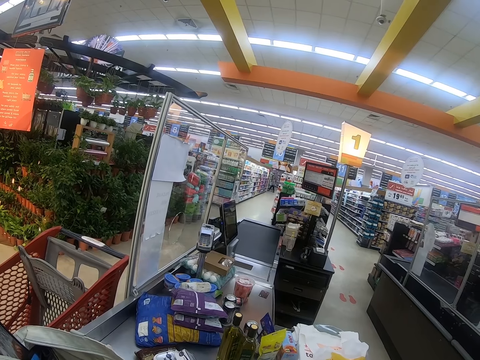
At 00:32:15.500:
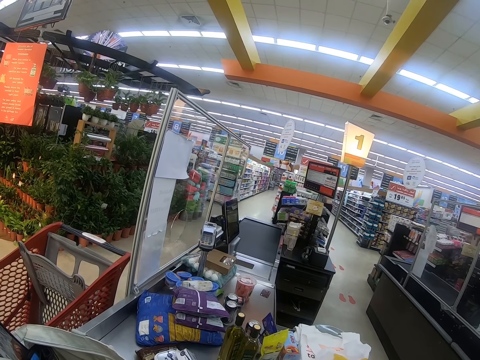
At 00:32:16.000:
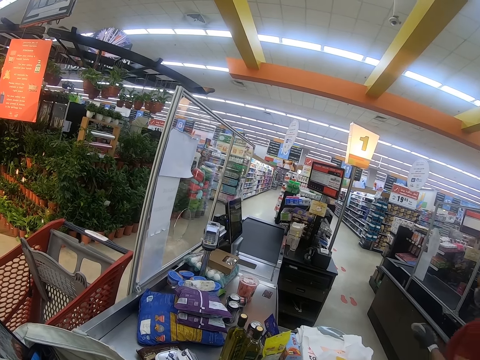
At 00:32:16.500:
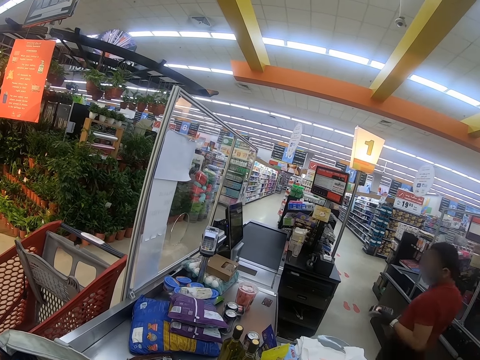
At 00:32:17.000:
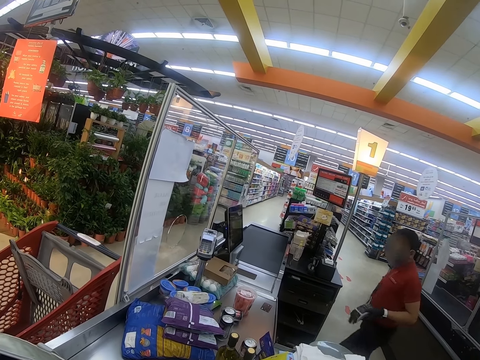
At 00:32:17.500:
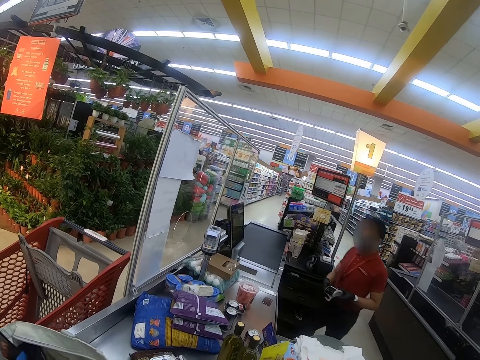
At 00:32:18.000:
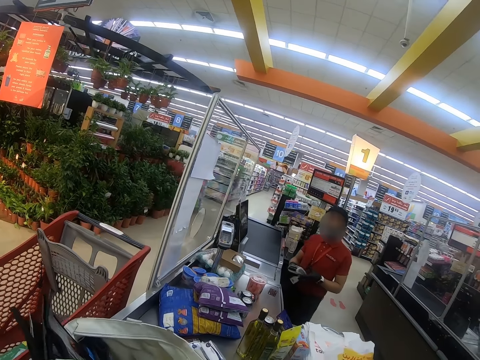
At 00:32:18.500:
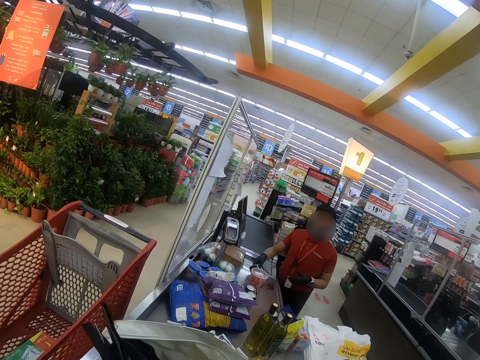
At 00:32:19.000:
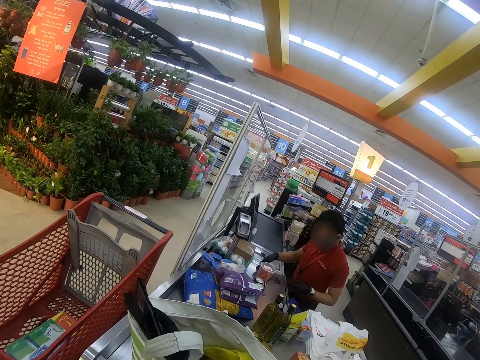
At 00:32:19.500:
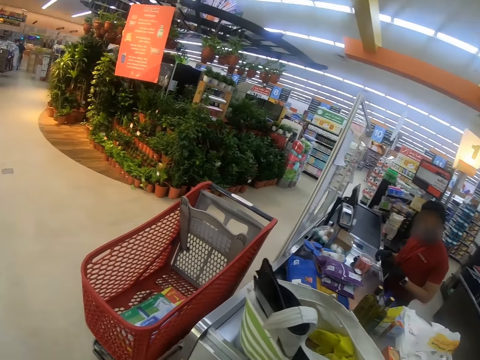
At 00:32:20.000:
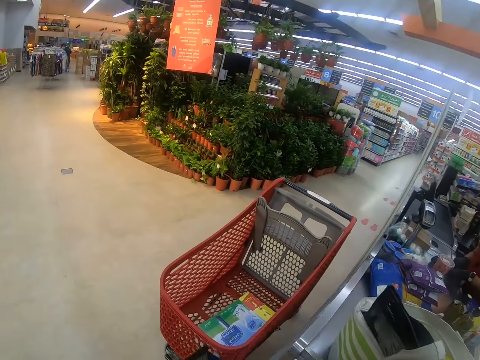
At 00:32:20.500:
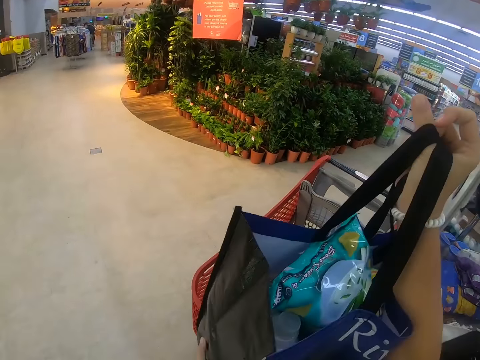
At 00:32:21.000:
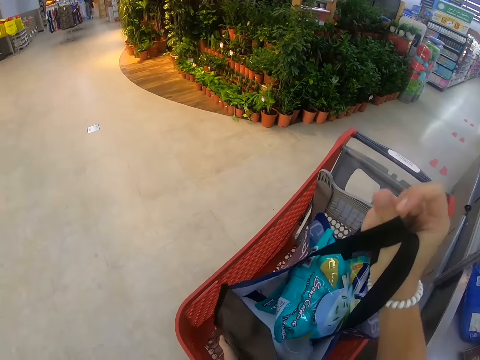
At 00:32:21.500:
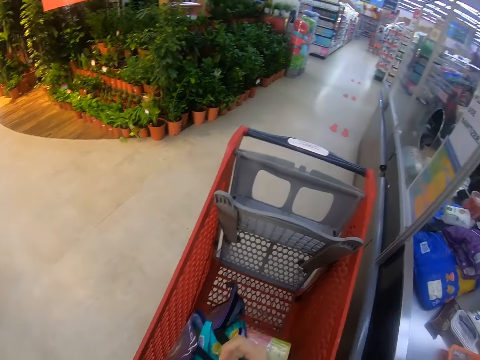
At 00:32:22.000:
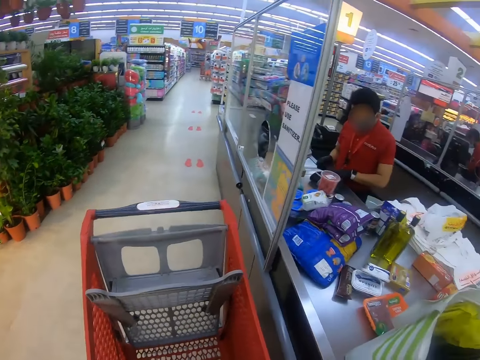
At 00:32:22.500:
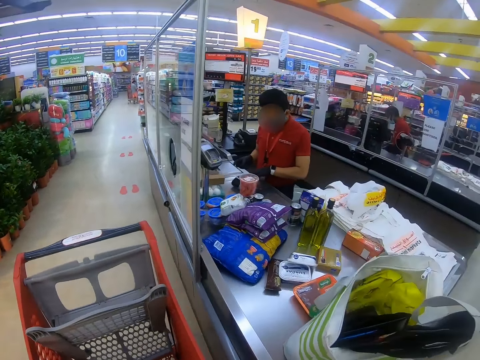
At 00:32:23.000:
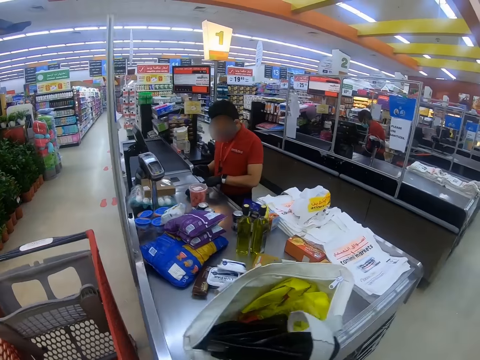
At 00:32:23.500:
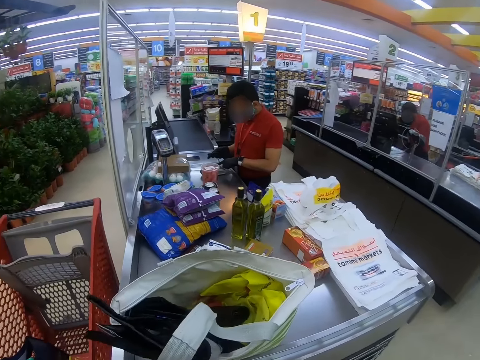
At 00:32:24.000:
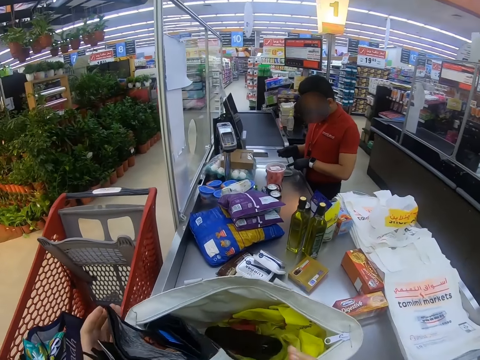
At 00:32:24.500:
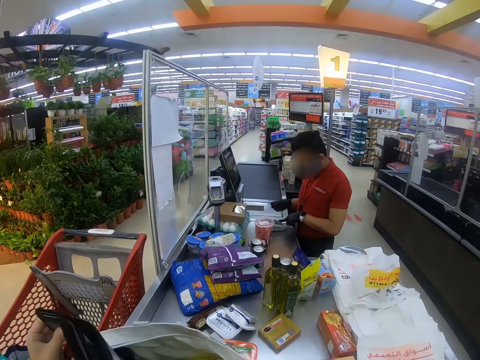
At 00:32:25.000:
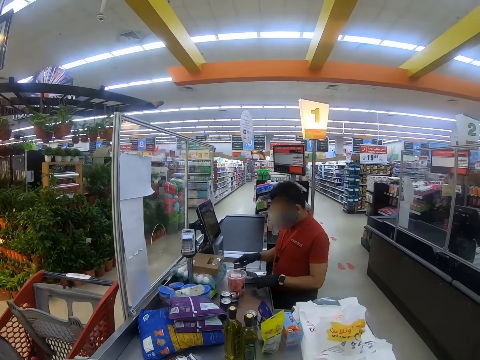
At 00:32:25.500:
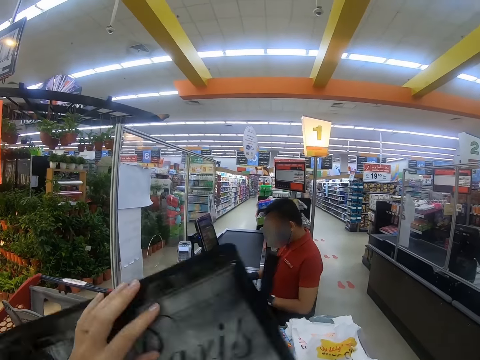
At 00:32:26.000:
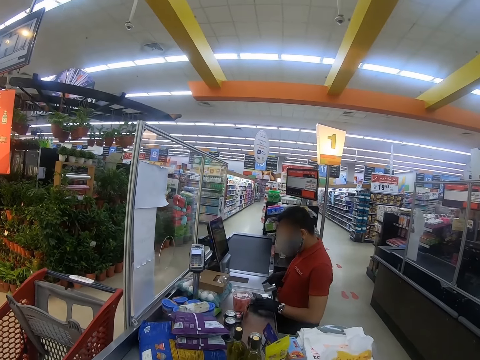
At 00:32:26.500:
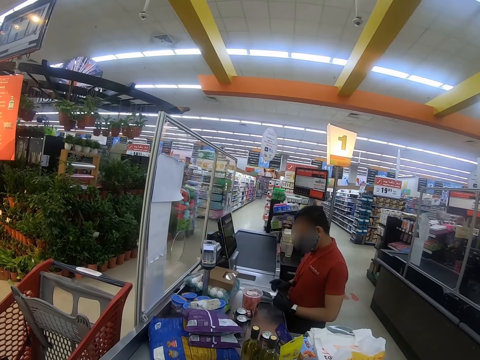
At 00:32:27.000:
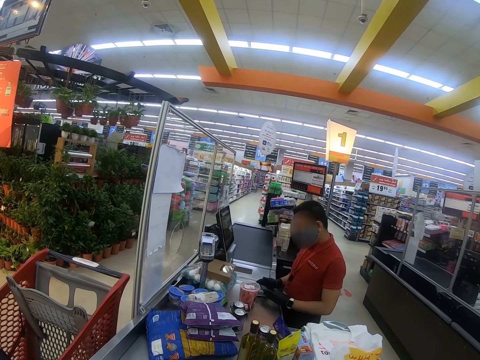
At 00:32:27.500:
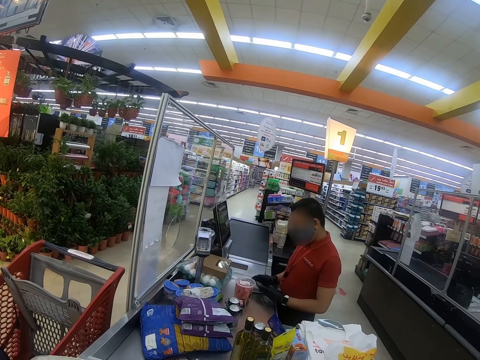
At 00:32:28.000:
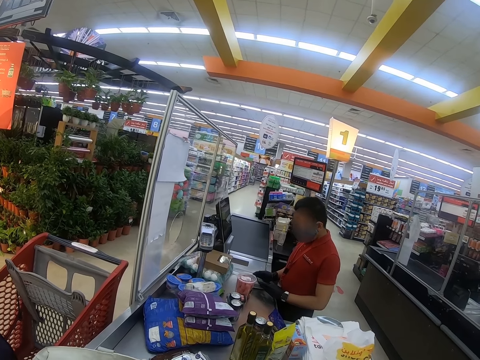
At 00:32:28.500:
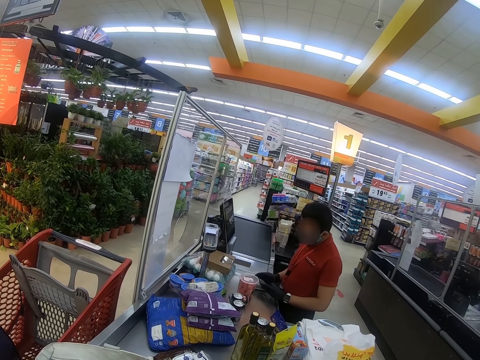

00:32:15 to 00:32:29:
A man steps forward. The man puts the packet or smart card machine on the counter. The camera wearer steps forward. They place the shopping bag in the trolley. They look around. They pick up the bag. The man looks at the card.

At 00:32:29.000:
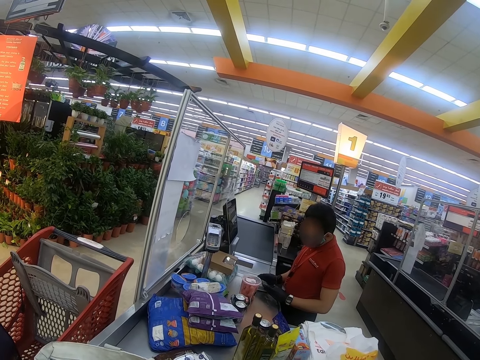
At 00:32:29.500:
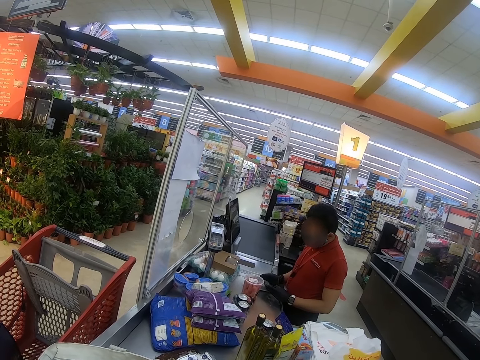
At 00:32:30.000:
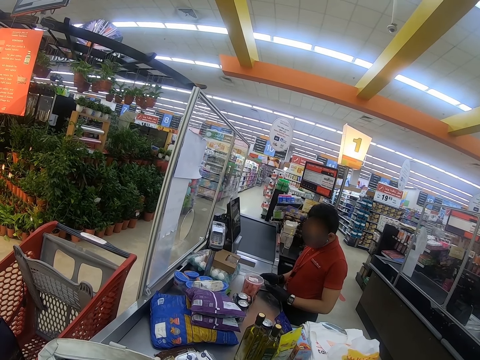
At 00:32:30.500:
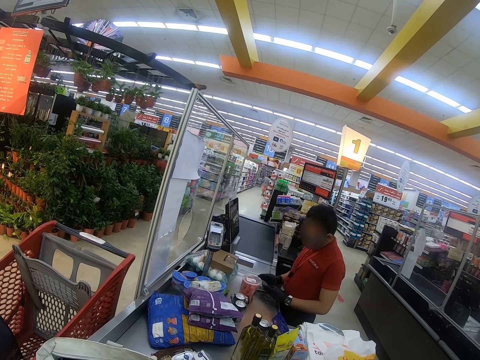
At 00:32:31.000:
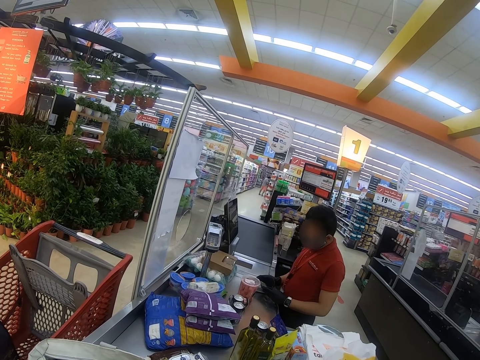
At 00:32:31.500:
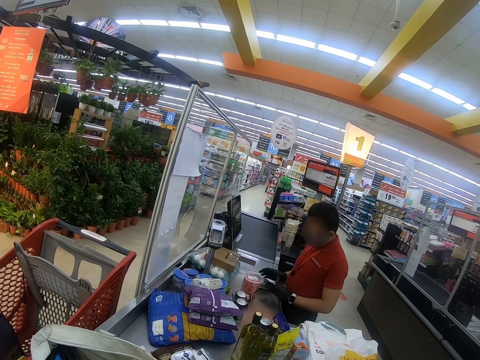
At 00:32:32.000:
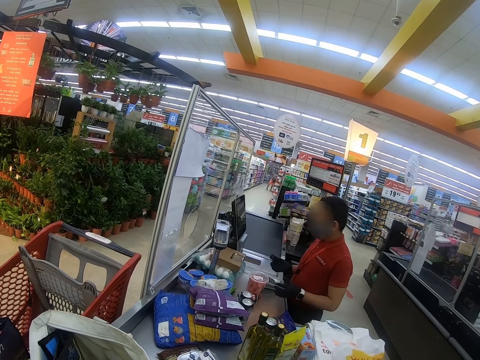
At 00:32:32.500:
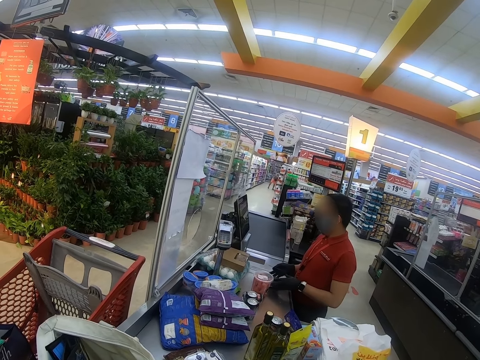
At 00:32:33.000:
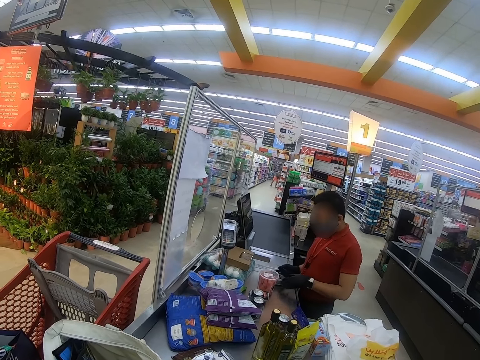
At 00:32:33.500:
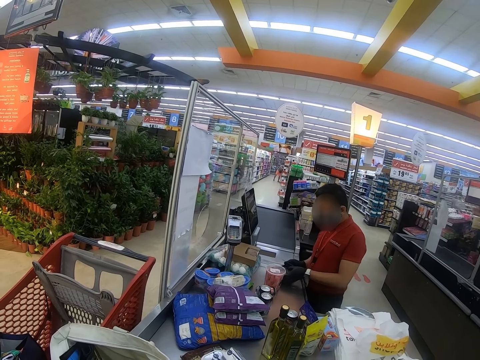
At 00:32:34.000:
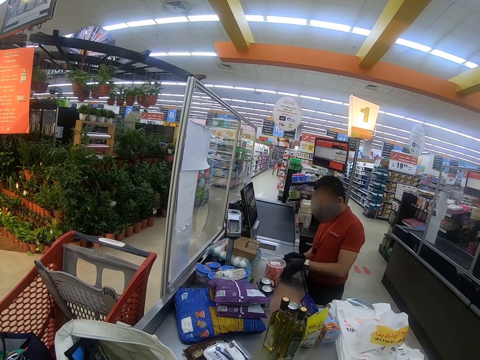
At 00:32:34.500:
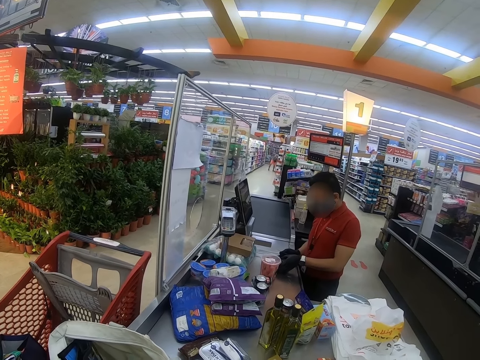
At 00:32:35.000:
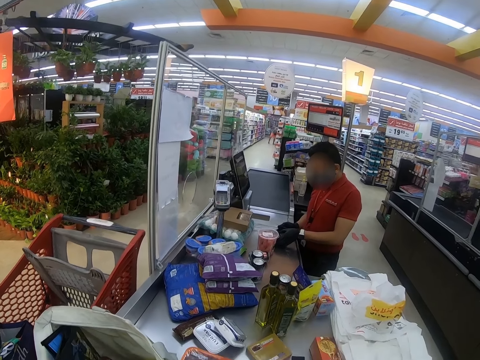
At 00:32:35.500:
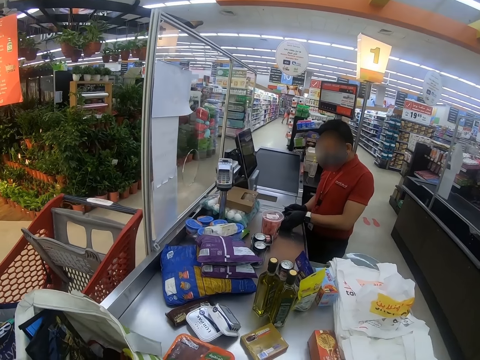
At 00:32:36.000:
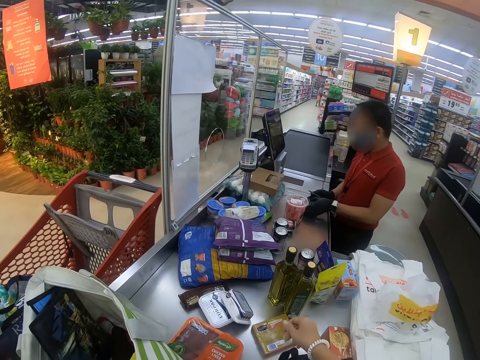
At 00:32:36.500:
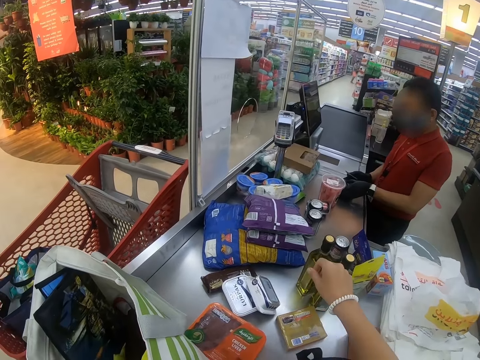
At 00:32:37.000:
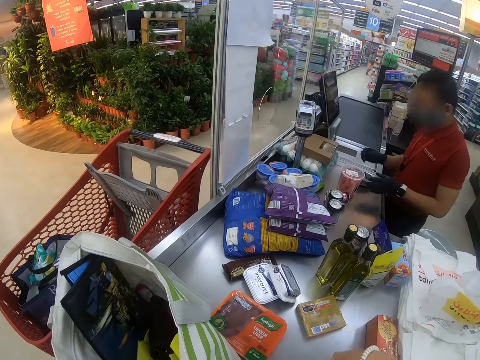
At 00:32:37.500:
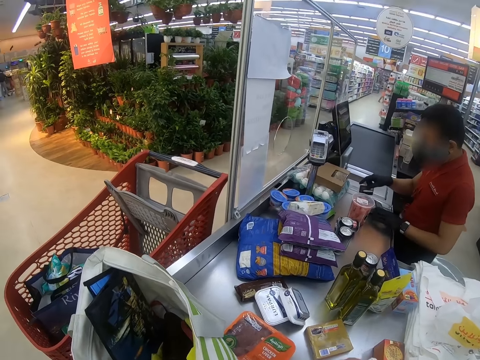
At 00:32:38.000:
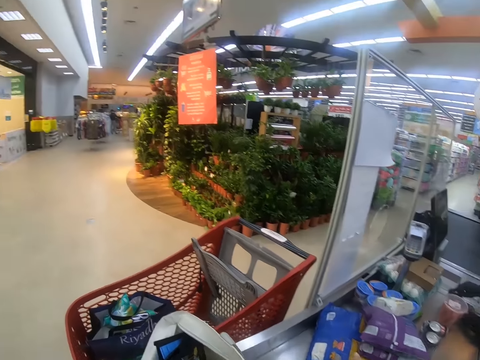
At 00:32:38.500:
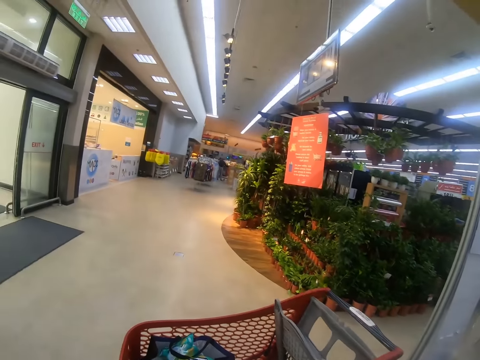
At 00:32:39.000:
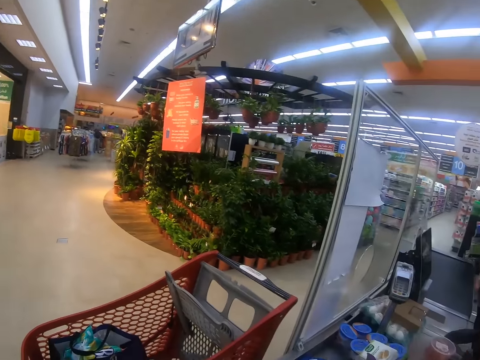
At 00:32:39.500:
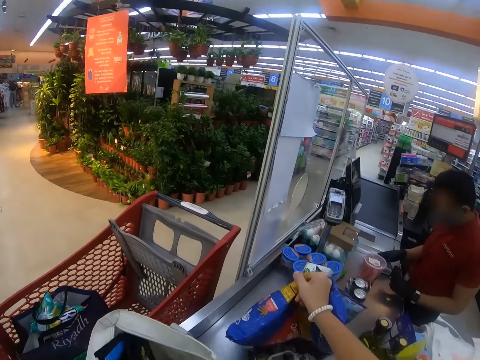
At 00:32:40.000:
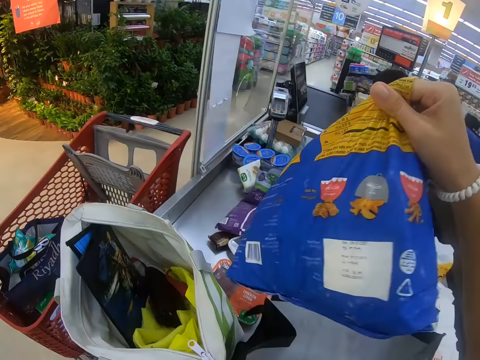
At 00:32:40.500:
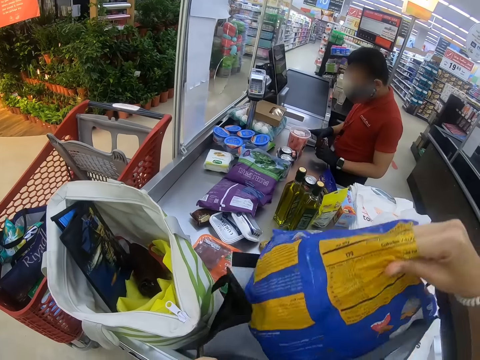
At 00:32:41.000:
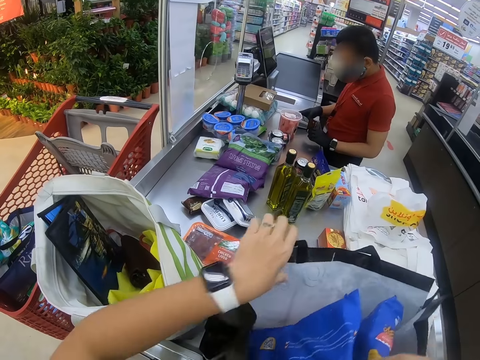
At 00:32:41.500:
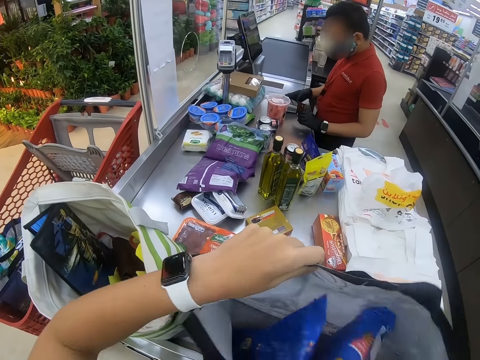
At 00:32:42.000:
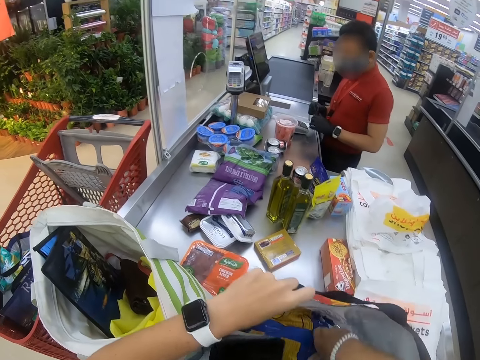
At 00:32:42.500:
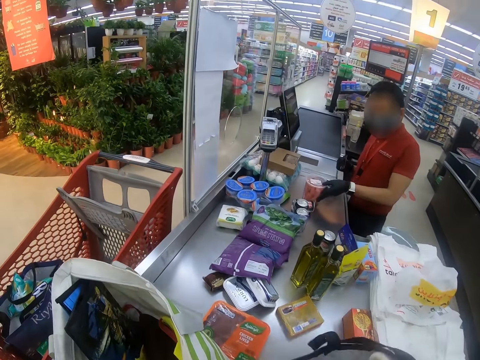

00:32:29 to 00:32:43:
A man operates the credit card machine. The camera wearer moves the hand. They look around. They pick up the packet from the counter top. They put the packet in the shopping bag. The man picks up the container.
